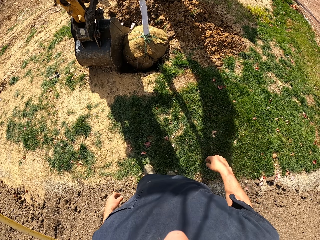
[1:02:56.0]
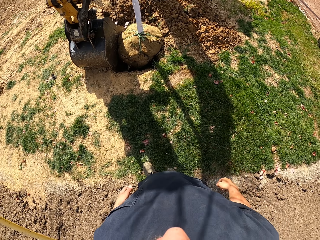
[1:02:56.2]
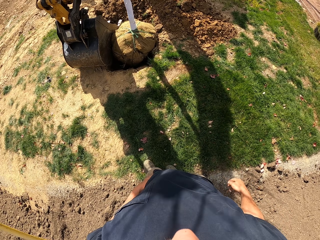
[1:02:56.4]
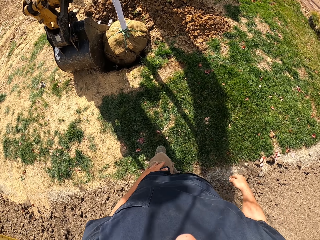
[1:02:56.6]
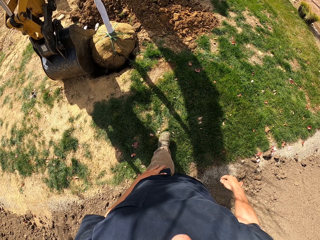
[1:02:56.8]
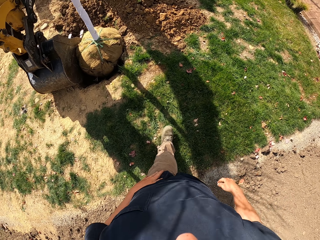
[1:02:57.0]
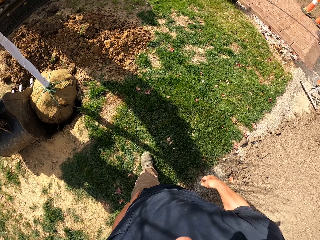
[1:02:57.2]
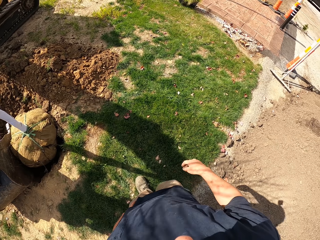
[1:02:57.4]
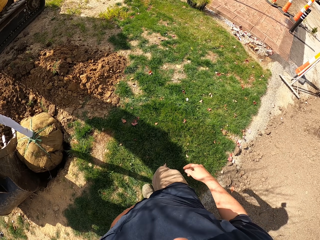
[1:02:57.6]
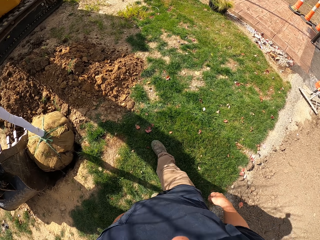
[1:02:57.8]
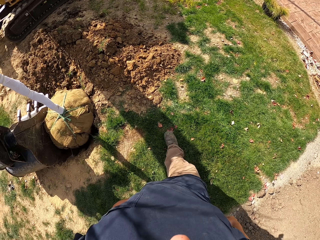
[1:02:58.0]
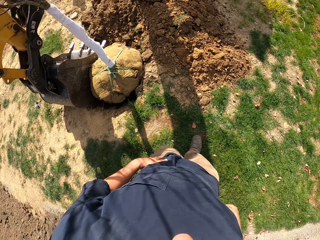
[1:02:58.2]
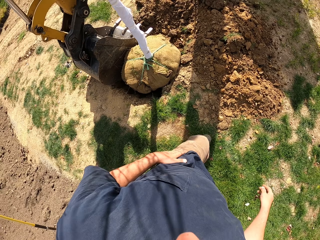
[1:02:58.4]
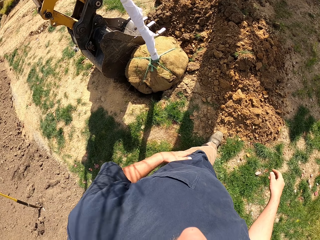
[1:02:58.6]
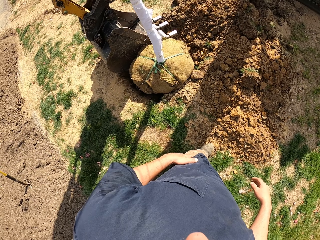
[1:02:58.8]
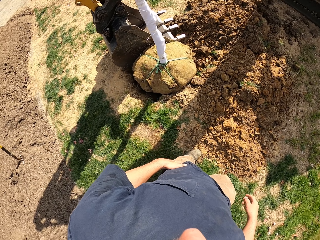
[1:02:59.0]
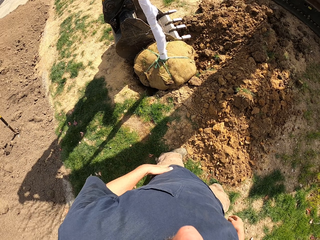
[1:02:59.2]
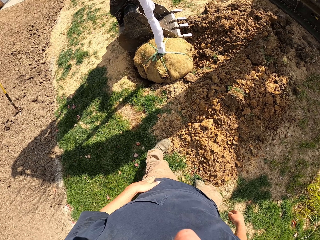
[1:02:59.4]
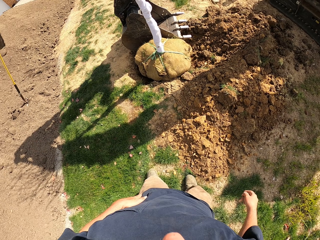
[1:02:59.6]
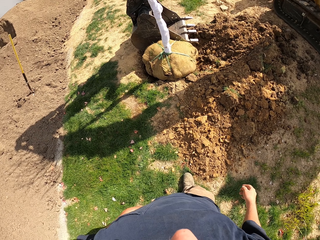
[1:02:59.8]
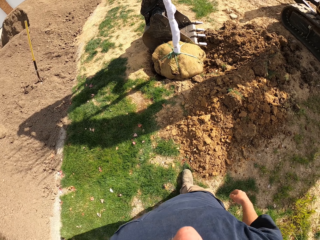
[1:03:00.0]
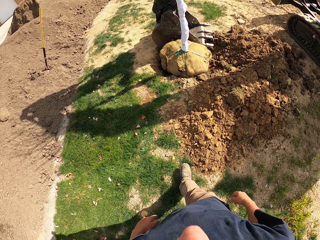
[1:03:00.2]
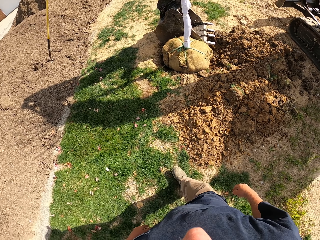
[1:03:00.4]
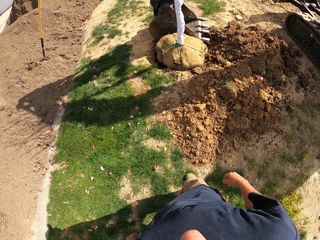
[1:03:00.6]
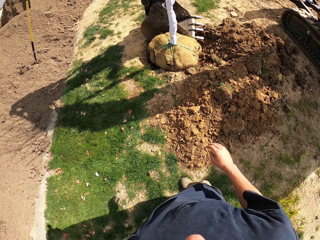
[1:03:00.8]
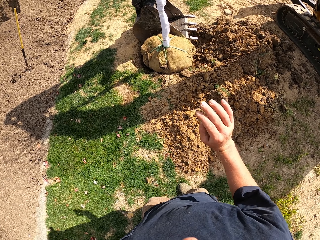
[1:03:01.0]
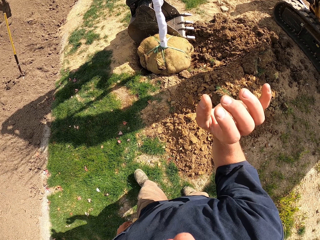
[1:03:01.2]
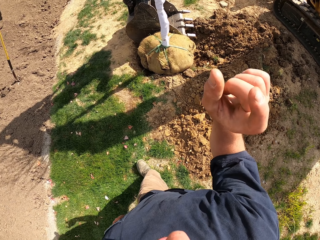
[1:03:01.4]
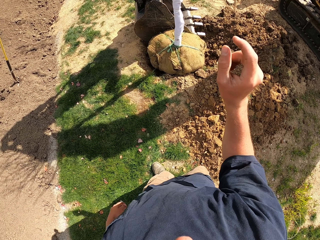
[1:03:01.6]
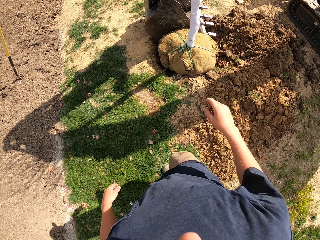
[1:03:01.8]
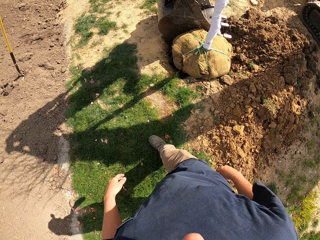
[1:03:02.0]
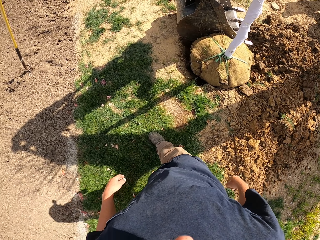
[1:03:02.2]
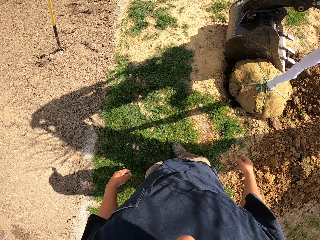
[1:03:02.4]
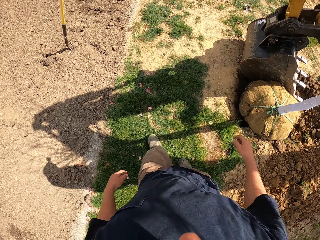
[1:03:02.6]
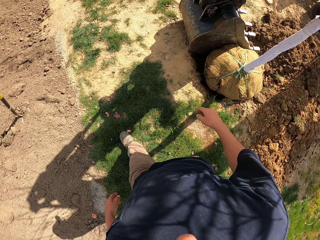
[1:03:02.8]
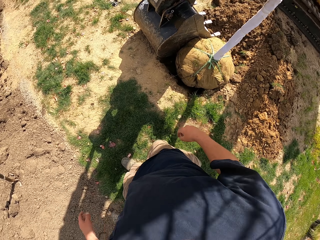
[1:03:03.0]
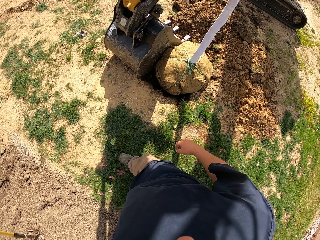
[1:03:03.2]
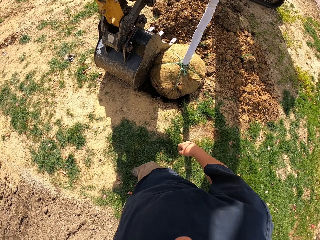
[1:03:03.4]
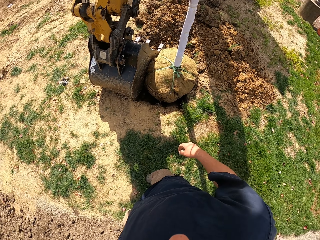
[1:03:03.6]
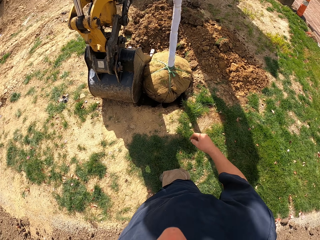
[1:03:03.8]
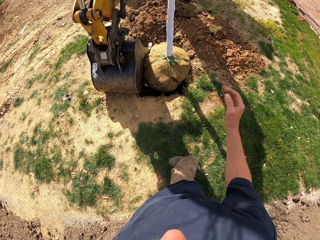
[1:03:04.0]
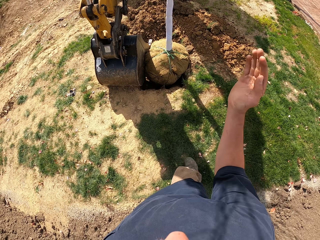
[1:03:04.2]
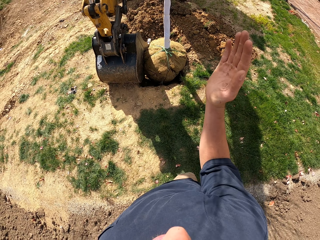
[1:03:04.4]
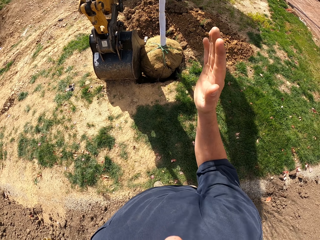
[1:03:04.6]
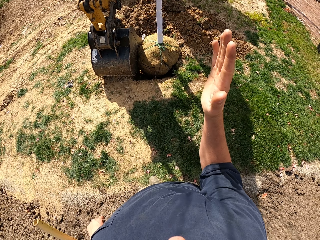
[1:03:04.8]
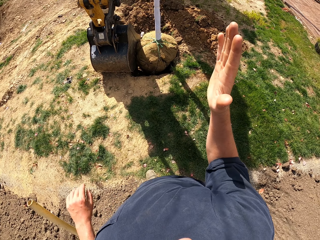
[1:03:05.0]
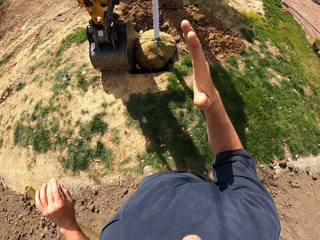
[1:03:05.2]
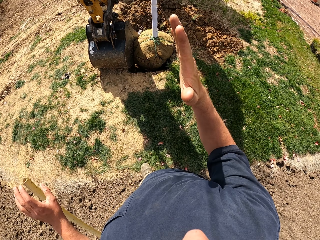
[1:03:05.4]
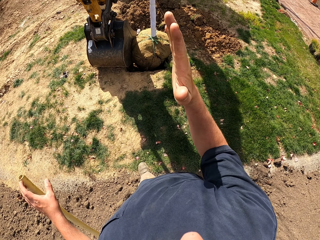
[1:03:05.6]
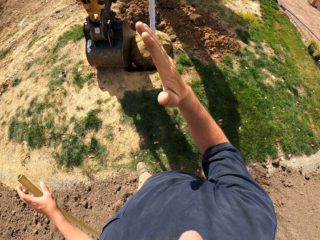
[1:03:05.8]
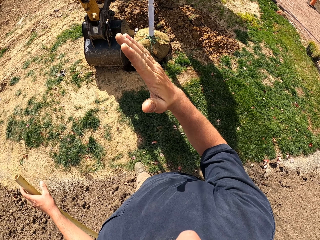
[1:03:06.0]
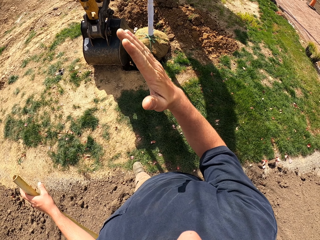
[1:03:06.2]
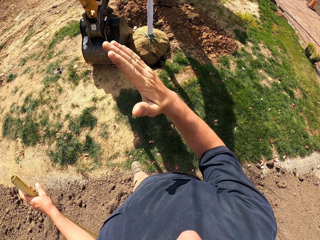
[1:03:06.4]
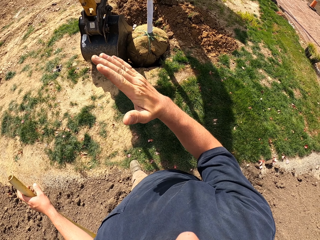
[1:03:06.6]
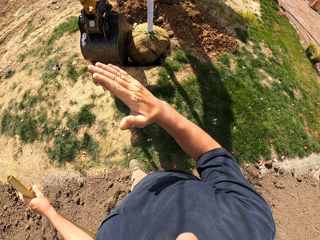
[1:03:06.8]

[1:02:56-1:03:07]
The camera wearer moves forward. He raises his hand. He looks at an excavator. He moves a hand.

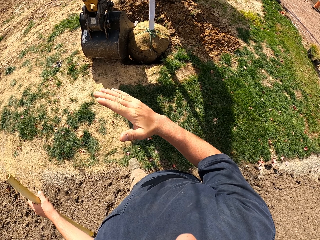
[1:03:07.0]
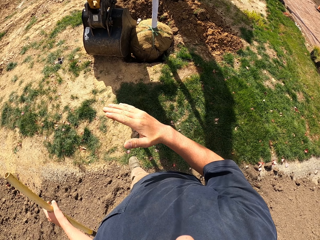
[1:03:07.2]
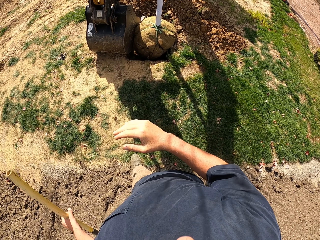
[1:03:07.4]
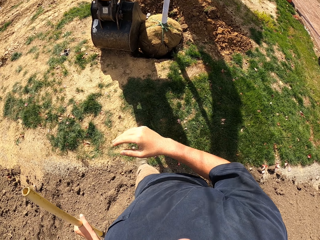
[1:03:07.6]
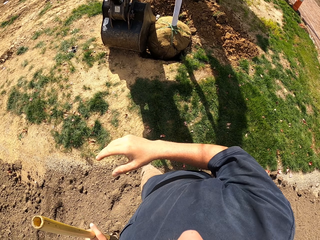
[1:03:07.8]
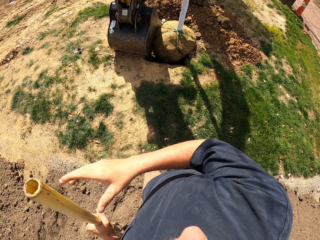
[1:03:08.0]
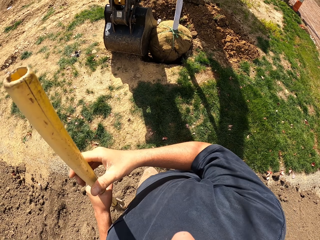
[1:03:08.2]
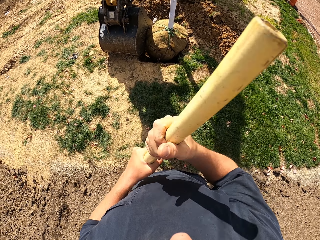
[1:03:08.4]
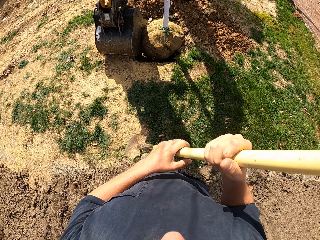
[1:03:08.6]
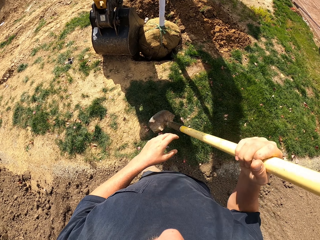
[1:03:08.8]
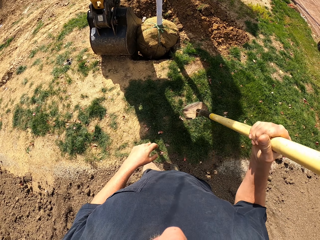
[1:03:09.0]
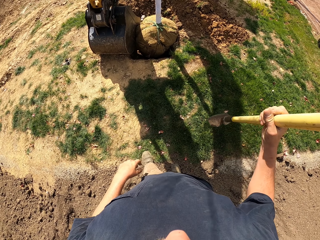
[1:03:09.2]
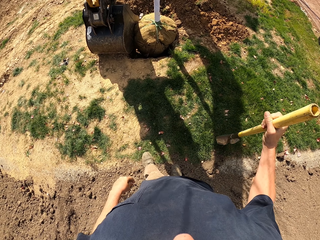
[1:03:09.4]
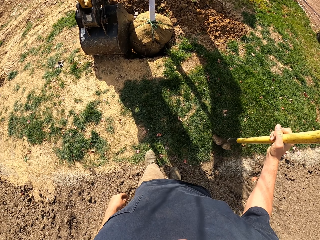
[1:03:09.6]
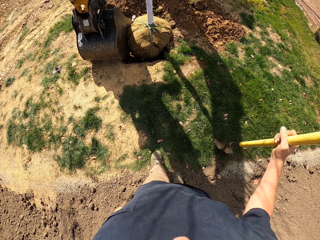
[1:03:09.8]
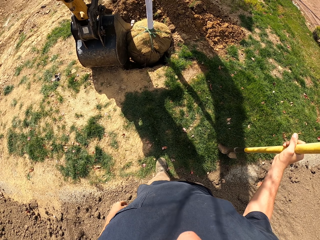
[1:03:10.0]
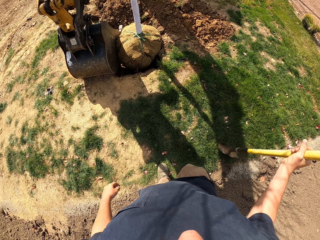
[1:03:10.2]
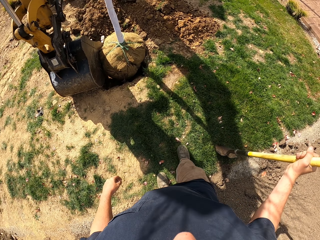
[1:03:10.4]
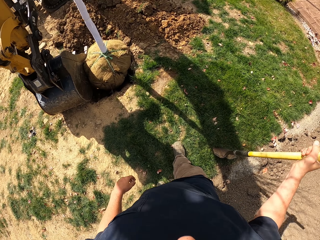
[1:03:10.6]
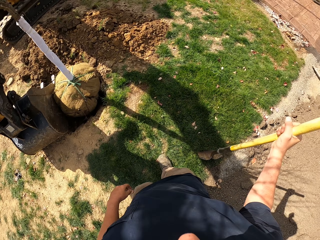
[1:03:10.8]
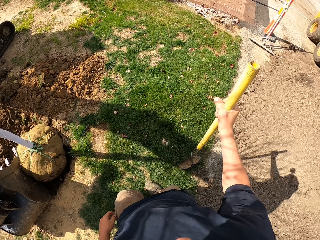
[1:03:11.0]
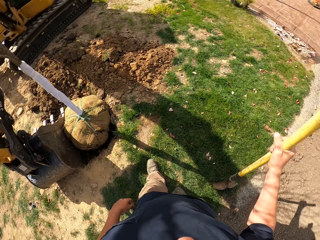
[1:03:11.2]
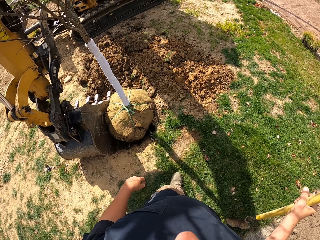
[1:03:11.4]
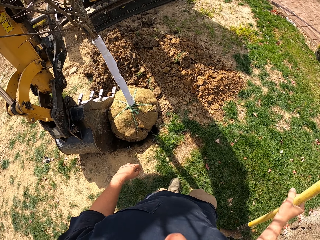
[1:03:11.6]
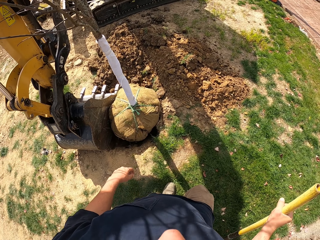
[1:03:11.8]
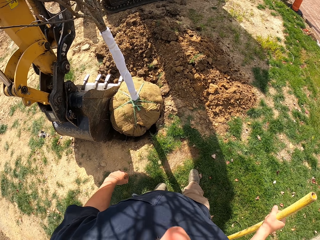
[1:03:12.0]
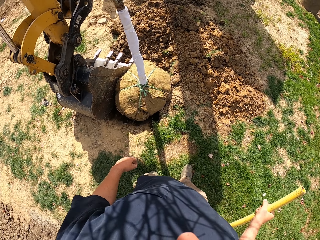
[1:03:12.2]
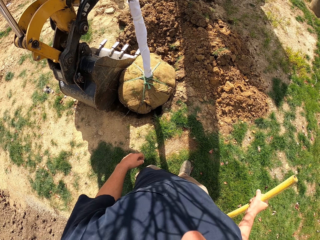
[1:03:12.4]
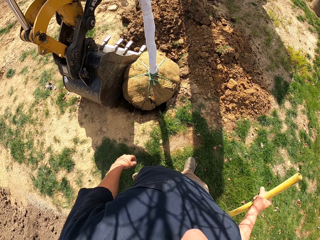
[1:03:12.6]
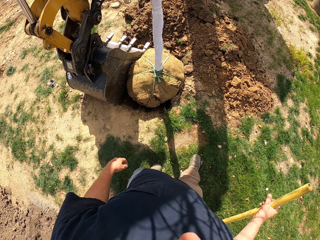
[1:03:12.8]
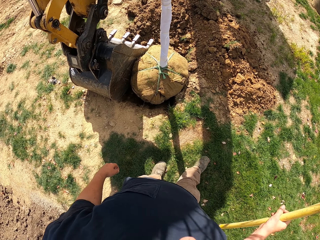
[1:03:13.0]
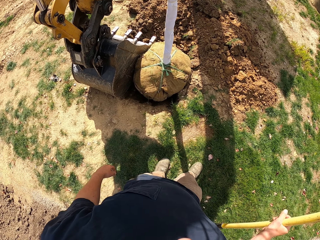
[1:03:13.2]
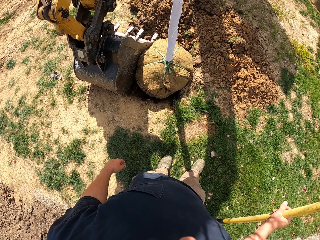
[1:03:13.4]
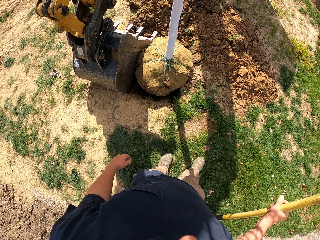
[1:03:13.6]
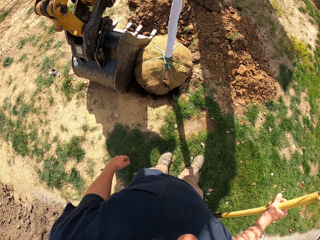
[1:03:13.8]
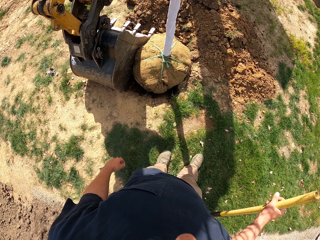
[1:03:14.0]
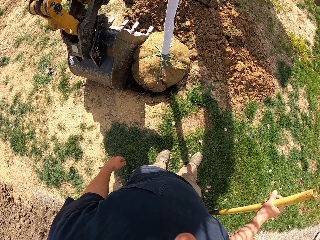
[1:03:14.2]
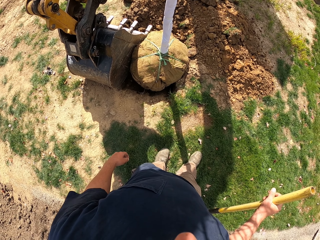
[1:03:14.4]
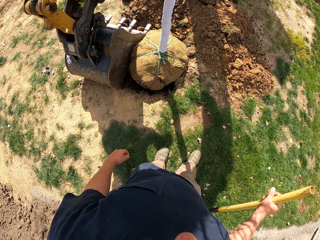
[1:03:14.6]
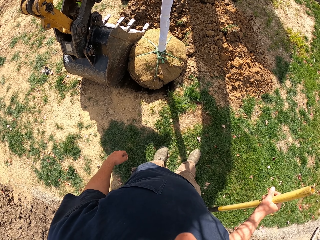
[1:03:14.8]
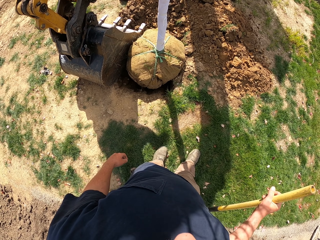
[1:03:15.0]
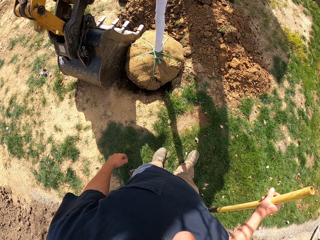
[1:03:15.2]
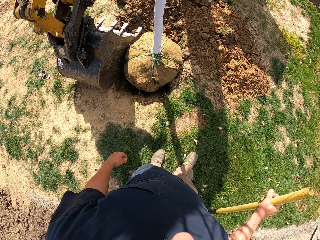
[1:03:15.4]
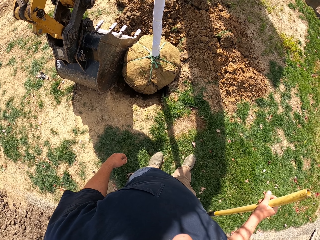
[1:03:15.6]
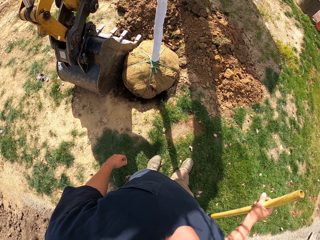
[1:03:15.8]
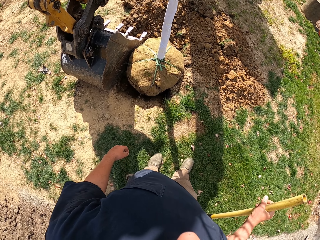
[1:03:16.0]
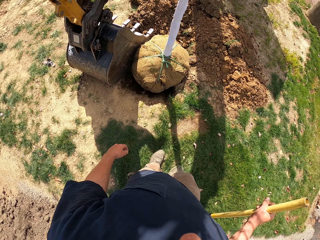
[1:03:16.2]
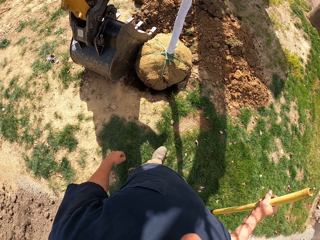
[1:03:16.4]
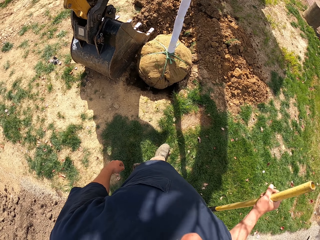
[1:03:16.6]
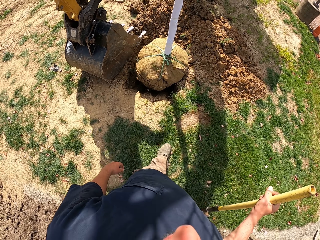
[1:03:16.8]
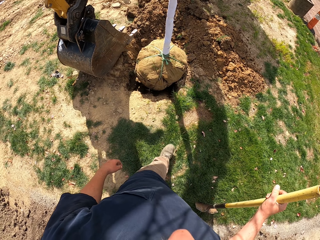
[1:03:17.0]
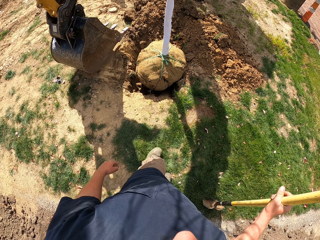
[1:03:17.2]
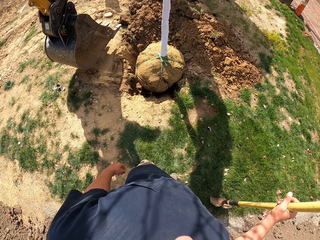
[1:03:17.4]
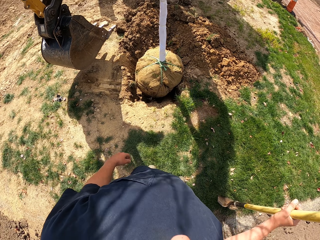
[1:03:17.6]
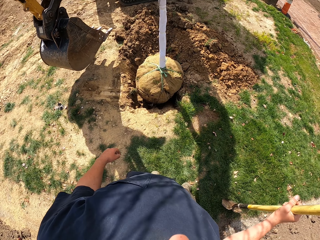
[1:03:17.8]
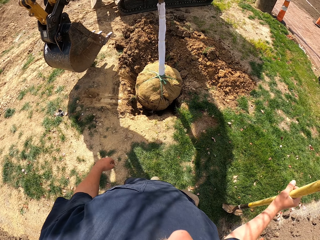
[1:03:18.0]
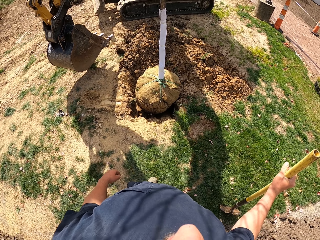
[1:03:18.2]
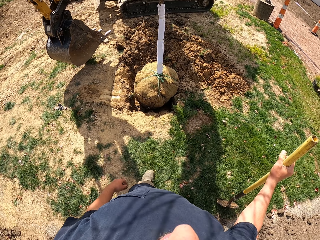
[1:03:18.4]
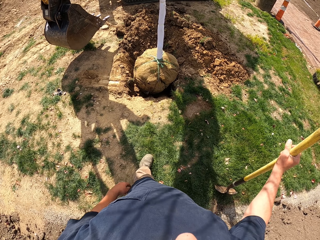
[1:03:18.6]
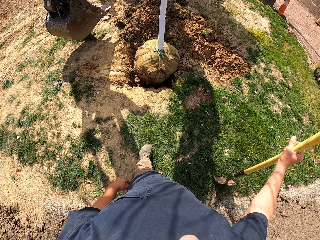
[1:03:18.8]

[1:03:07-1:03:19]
The camera wearer holds a shovel with the left hand. They pick the shovel from the ground. They hold the shovel with both hands. They support the shovel on the ground. They move forward. They move forward again. They look at an excavator. They take a few steps.
